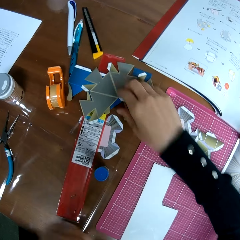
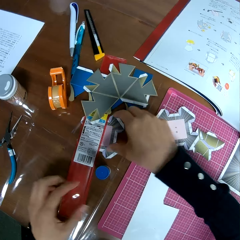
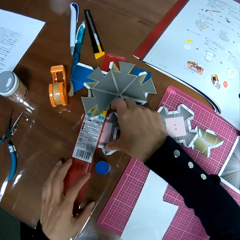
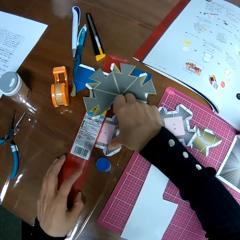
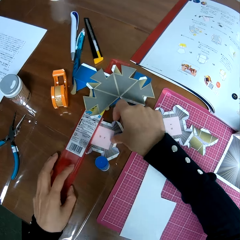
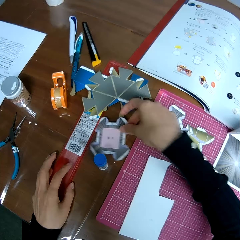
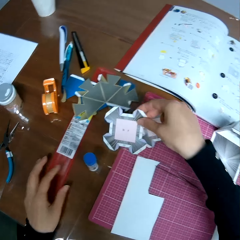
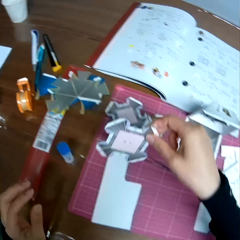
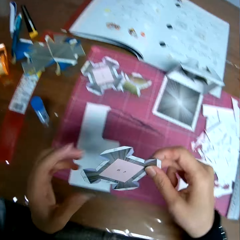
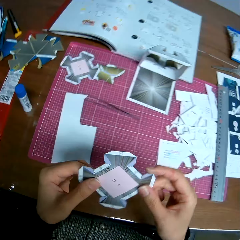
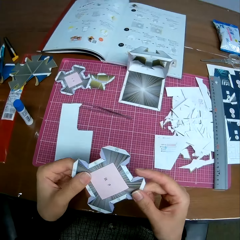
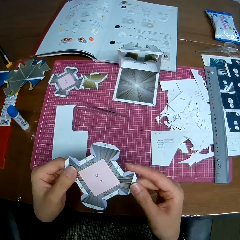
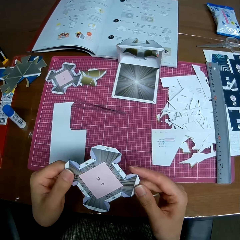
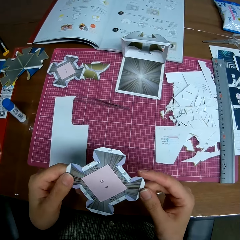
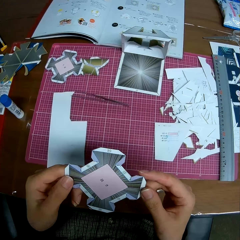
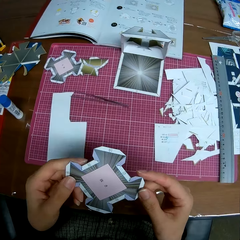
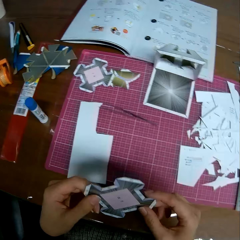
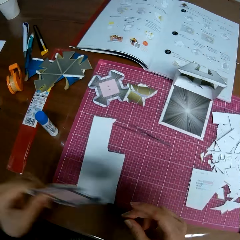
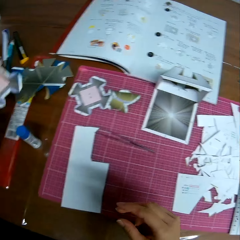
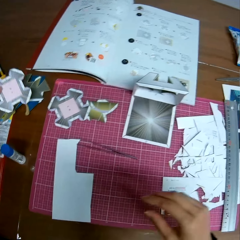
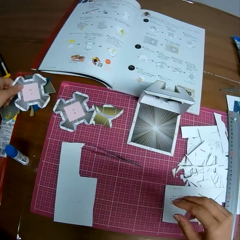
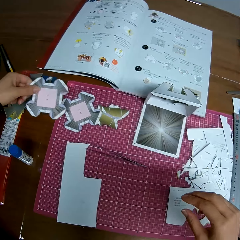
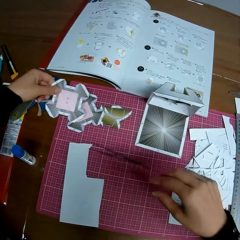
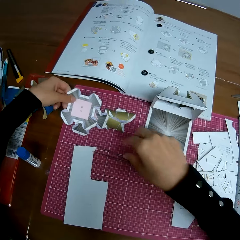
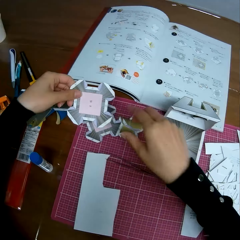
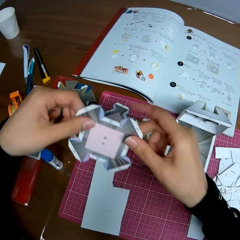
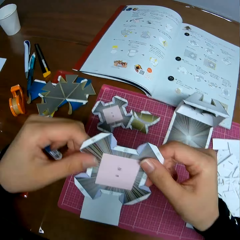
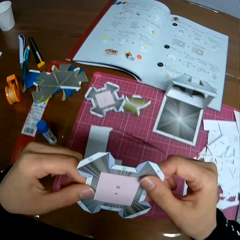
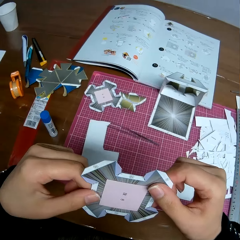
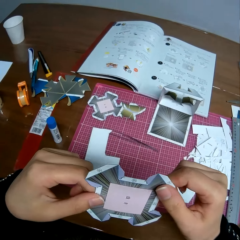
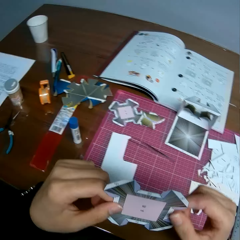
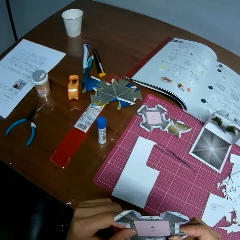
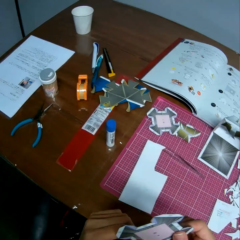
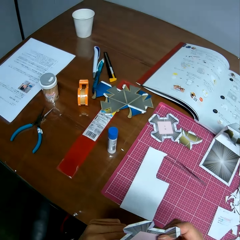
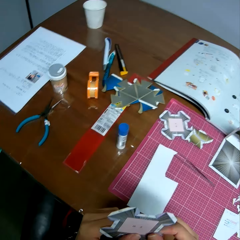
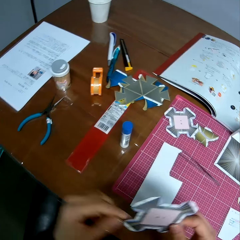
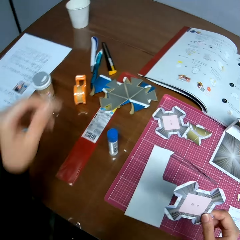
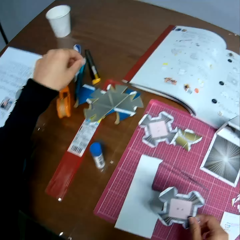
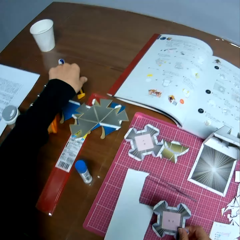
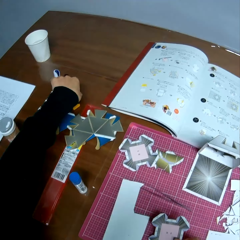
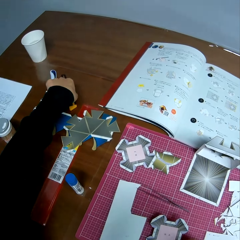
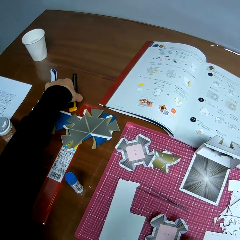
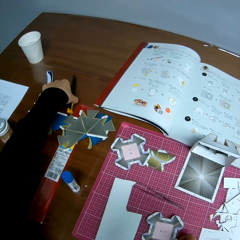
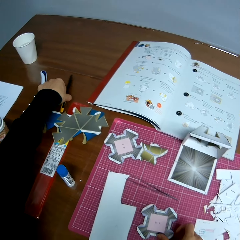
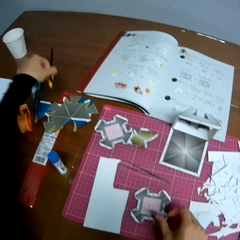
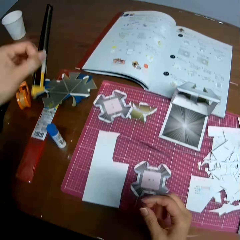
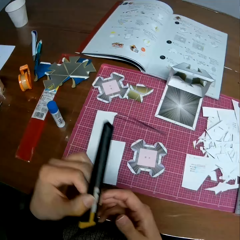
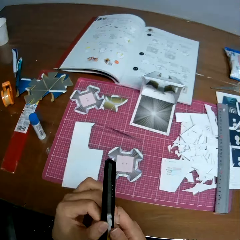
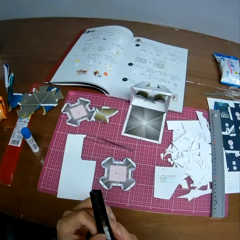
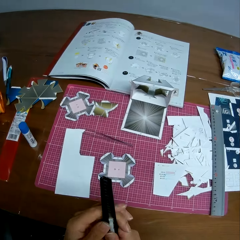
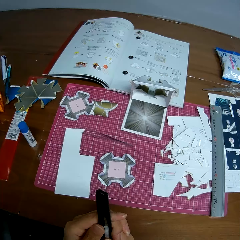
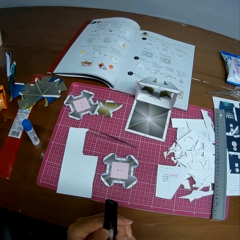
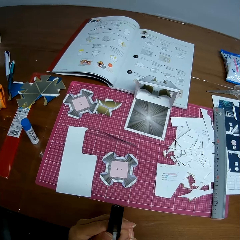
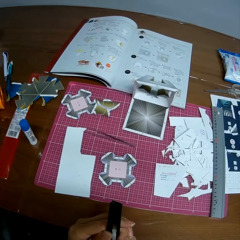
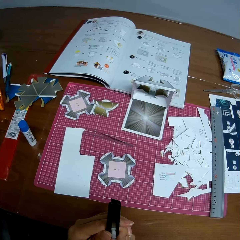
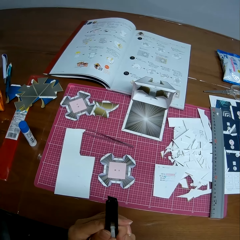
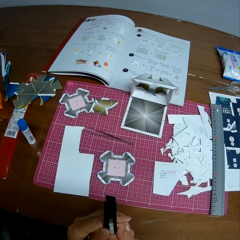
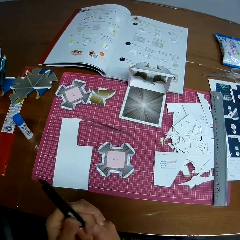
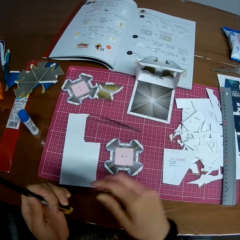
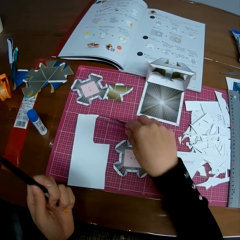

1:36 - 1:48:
The camera wearer picks another tangram or paper craft from the table. He holds the tangram, looks at the paper craft, and attempts dropping the paper craft on the table with his left hand. He looks at the paper craft. He turns the tangram. He picks up a cutter knife or craft knife from the table with his left hand. He holds the cutter knife with his two hands. He adjusts the craft knife.

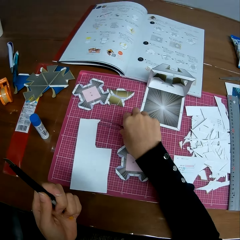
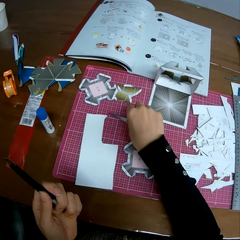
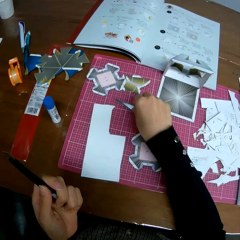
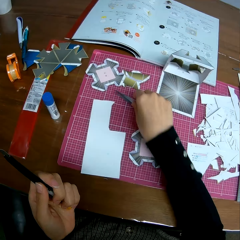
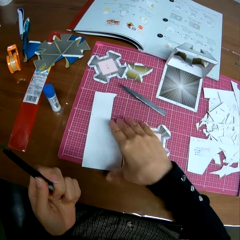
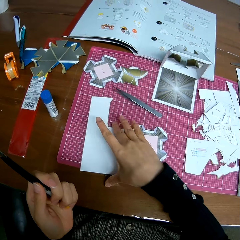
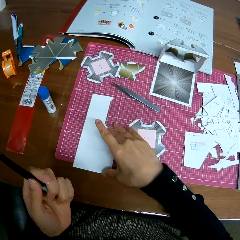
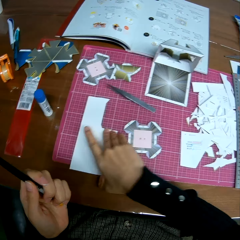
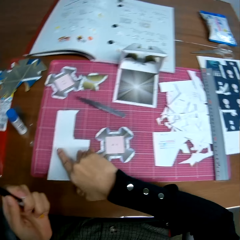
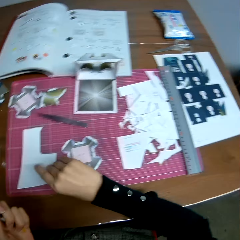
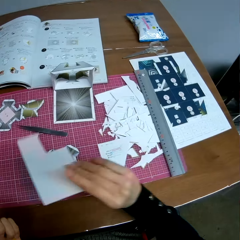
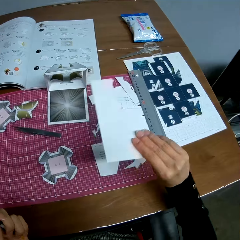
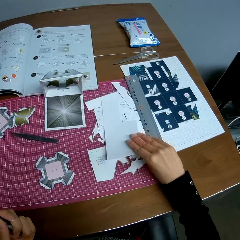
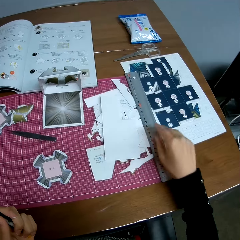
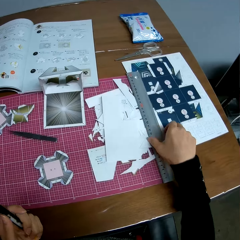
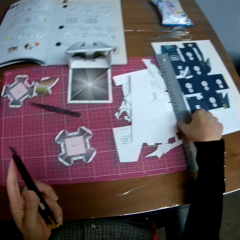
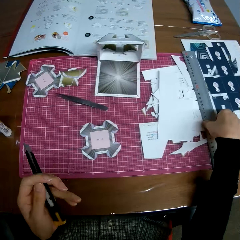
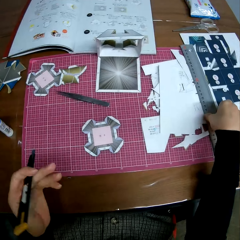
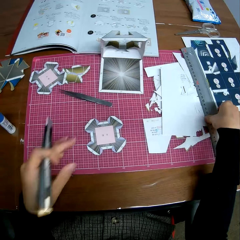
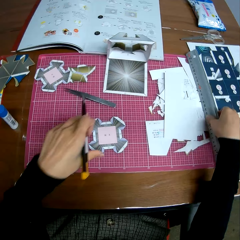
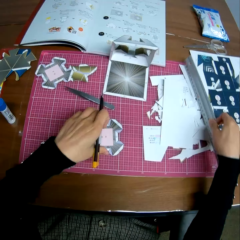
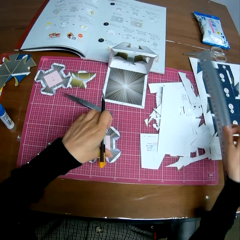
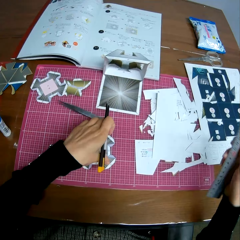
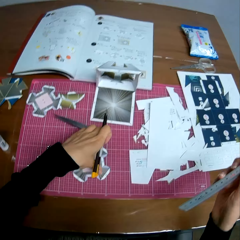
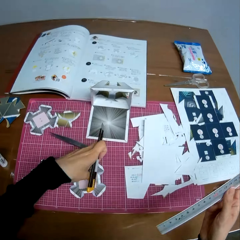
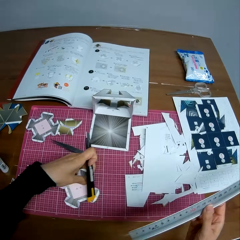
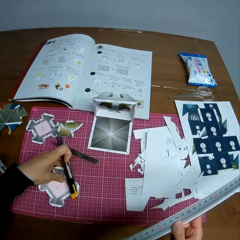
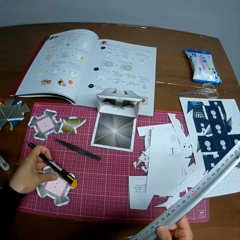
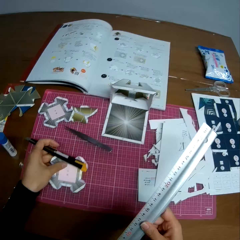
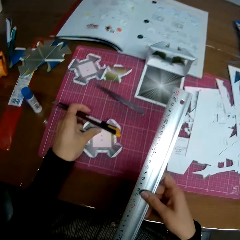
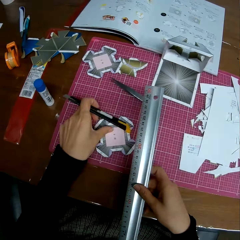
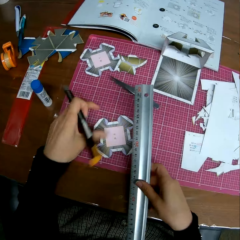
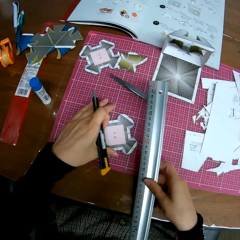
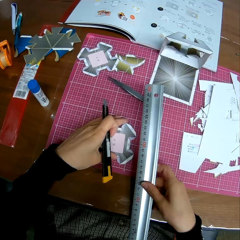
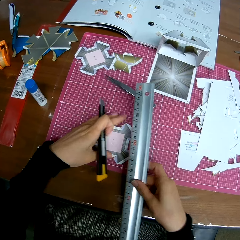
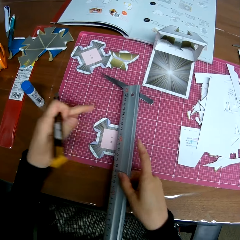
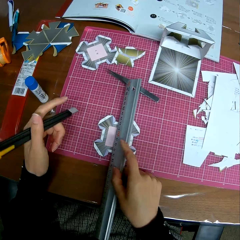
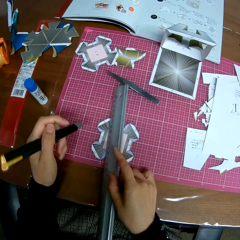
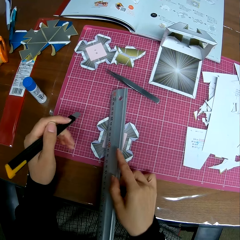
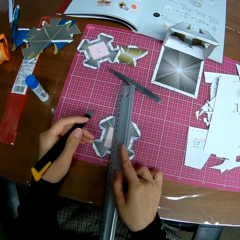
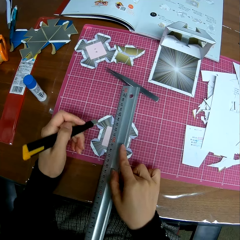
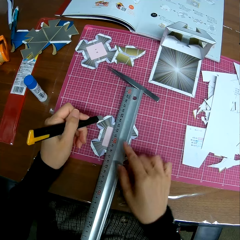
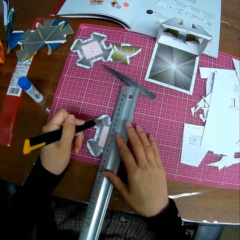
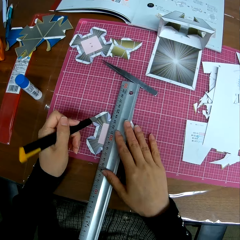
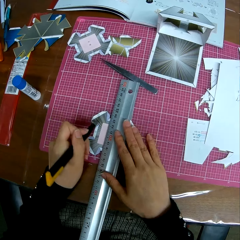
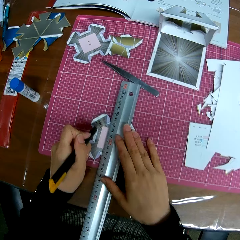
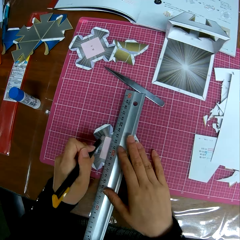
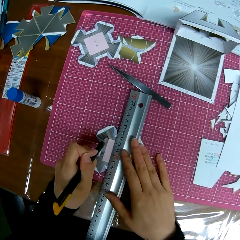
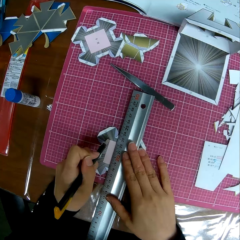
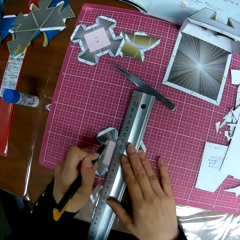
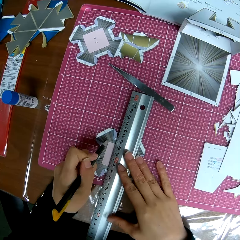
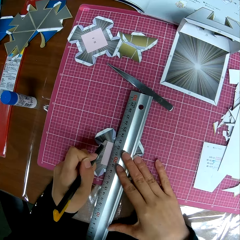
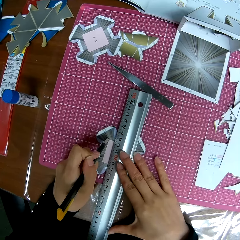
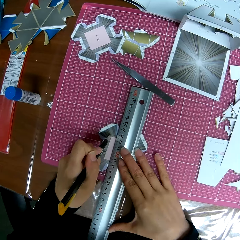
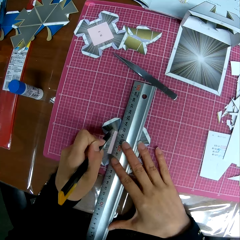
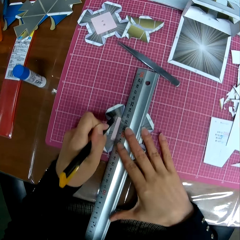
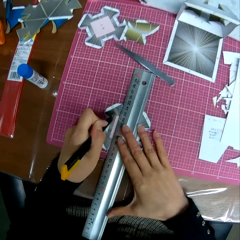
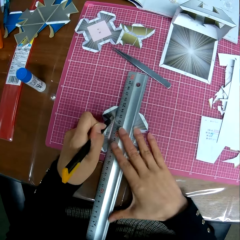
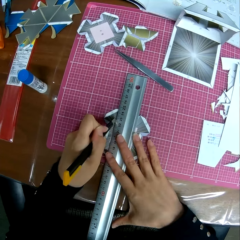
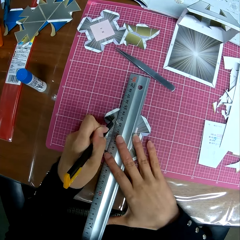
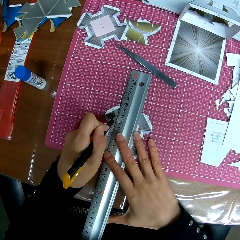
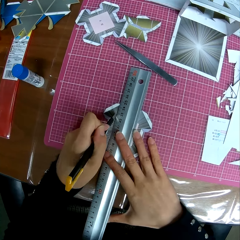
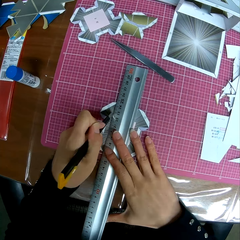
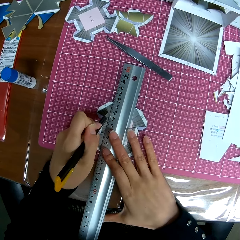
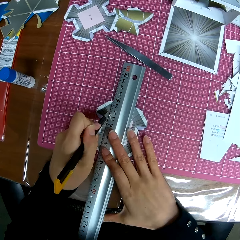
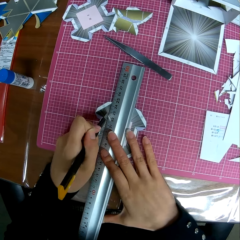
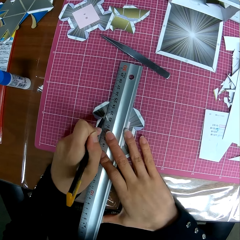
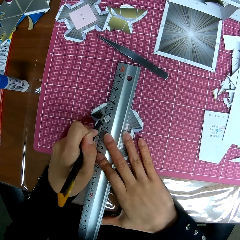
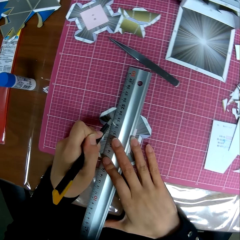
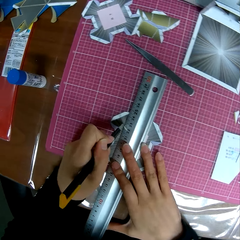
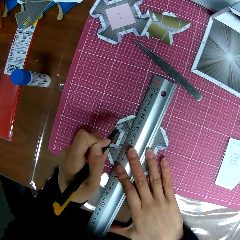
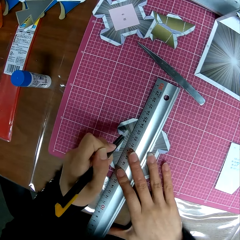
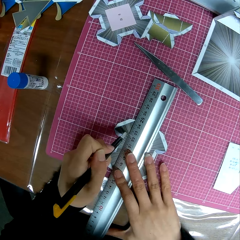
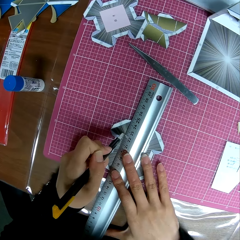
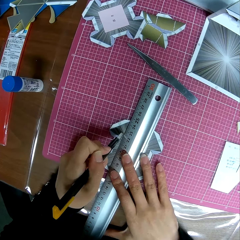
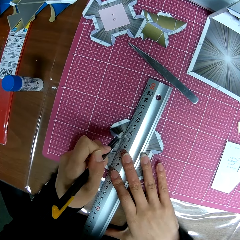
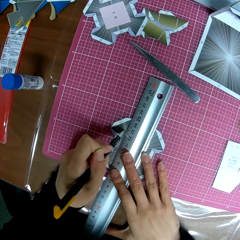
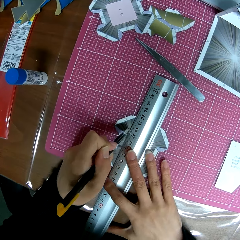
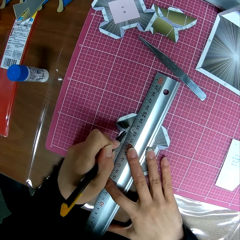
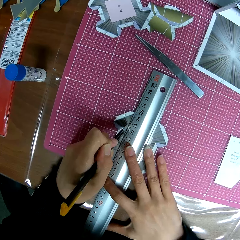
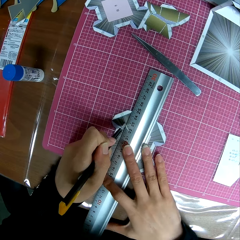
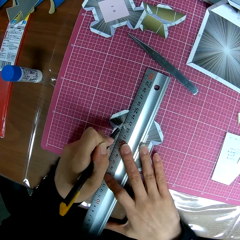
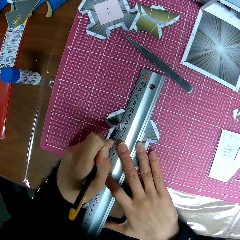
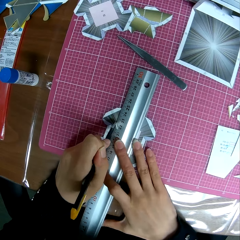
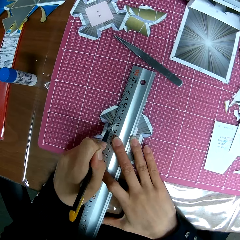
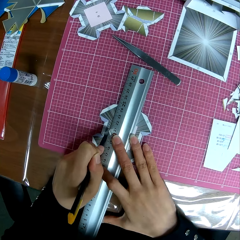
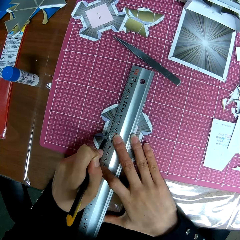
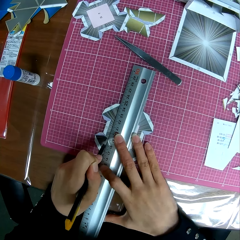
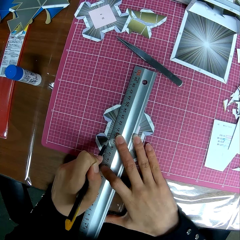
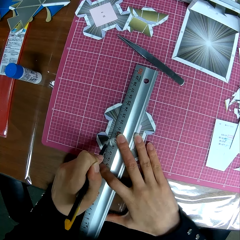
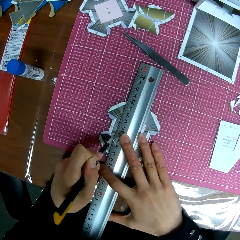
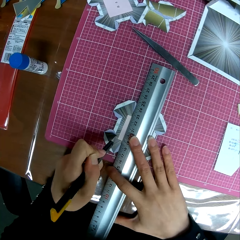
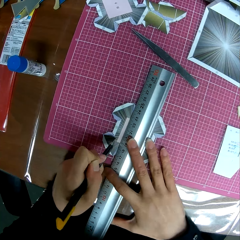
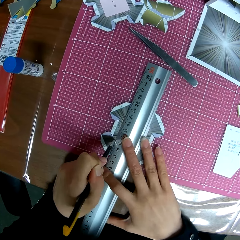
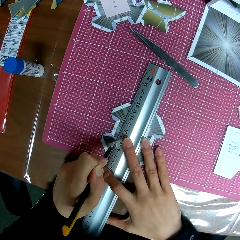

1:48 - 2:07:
The camera wearer attempts picking up the tweezers from the table. He touches a scalpel. He picks up the cut cardboard paper from the table, drops the cut cardboard paper on the table, and picks up the ruler from the table. He adjusts the paper craft on the table with his left hand. He picks a tangram from the cutting mat and turns the tangram. He places the ruler on the paper craft. He cuts the paper craft with the cutter knife.
